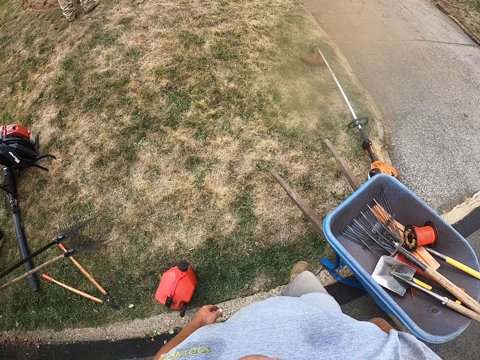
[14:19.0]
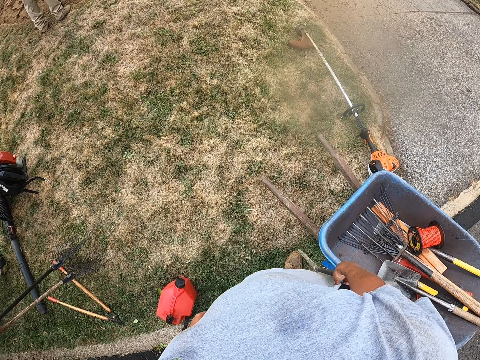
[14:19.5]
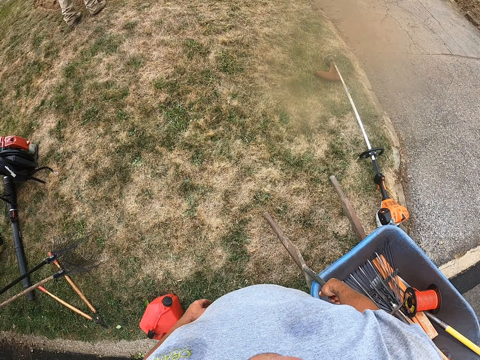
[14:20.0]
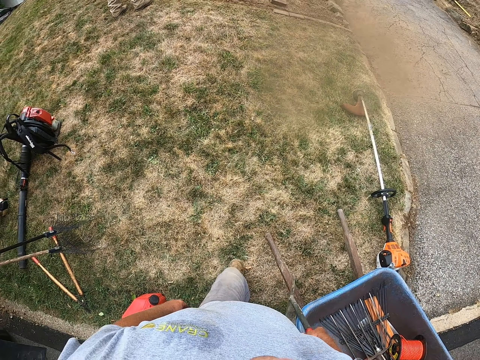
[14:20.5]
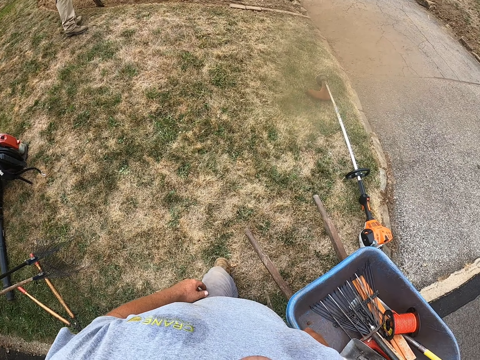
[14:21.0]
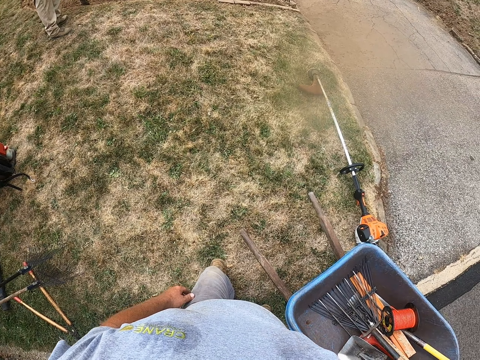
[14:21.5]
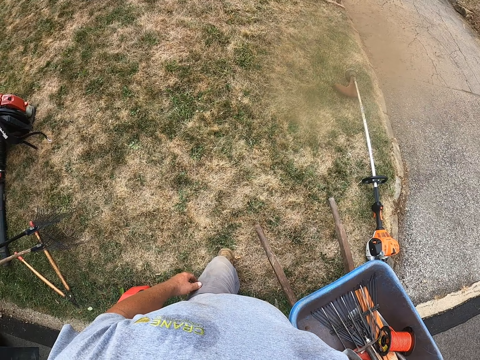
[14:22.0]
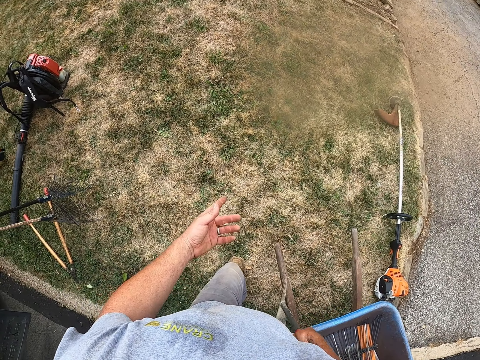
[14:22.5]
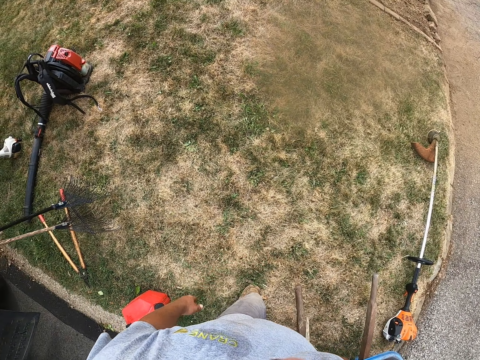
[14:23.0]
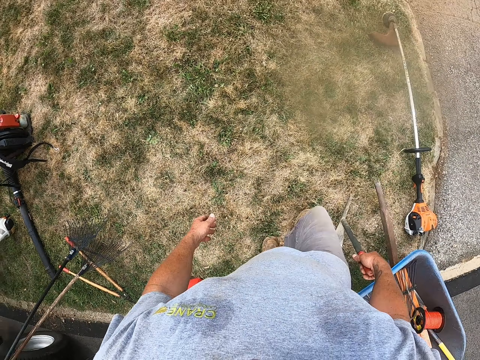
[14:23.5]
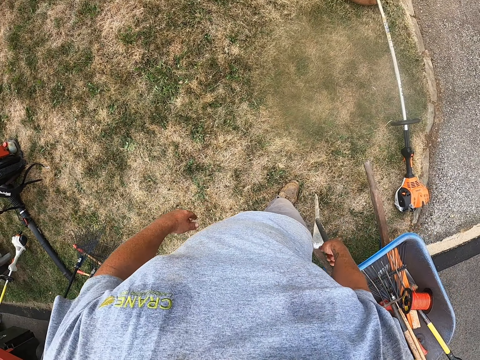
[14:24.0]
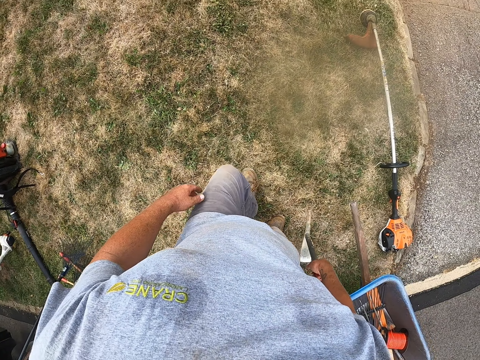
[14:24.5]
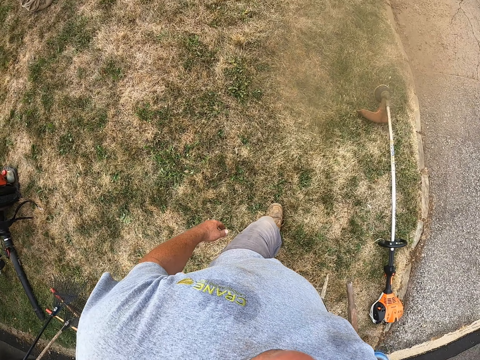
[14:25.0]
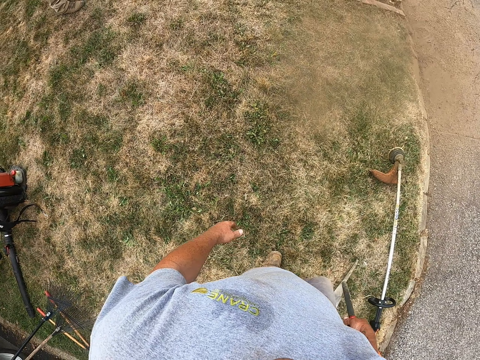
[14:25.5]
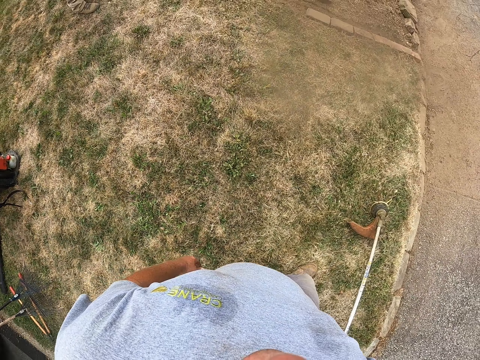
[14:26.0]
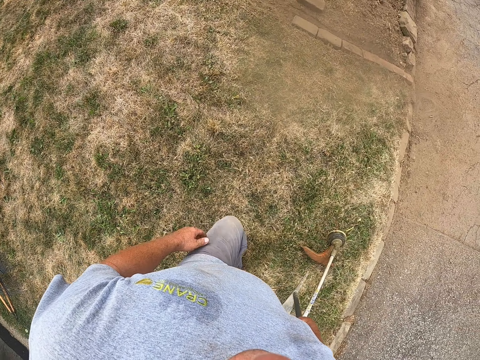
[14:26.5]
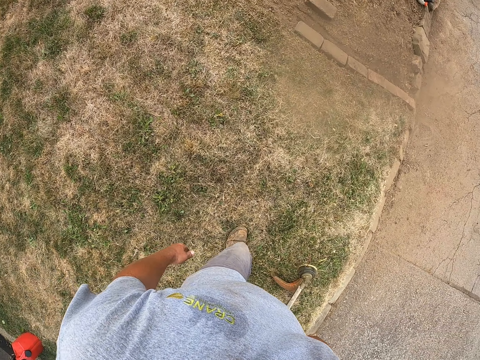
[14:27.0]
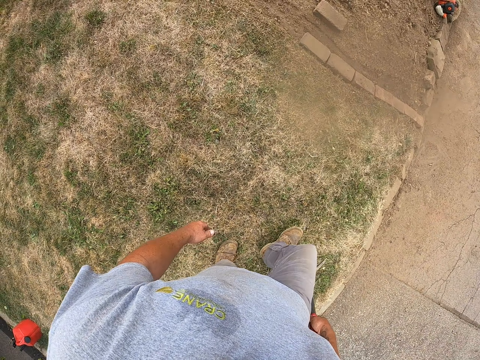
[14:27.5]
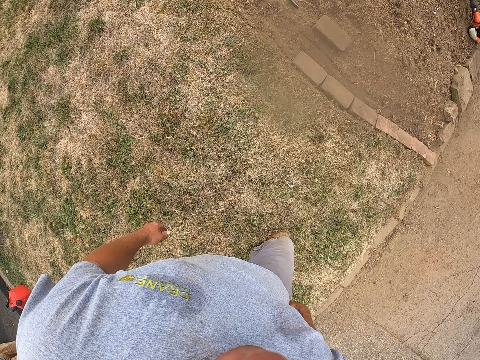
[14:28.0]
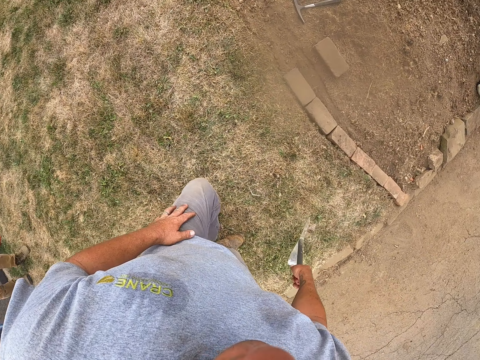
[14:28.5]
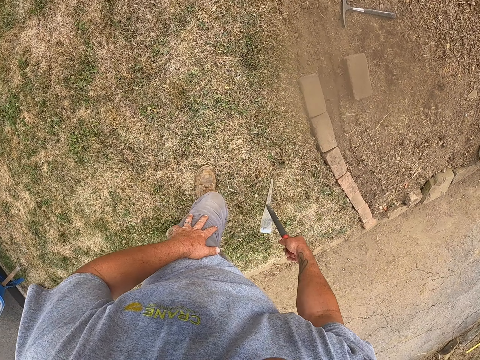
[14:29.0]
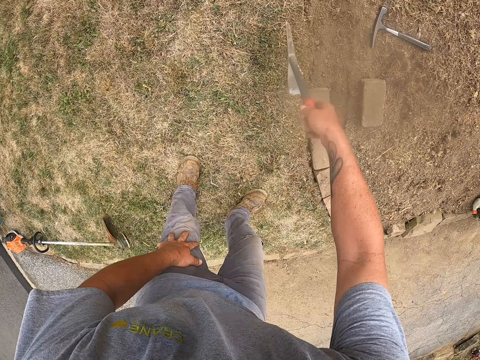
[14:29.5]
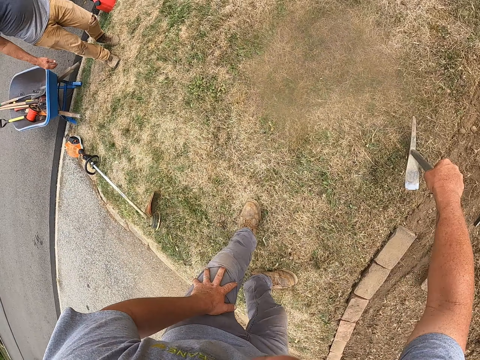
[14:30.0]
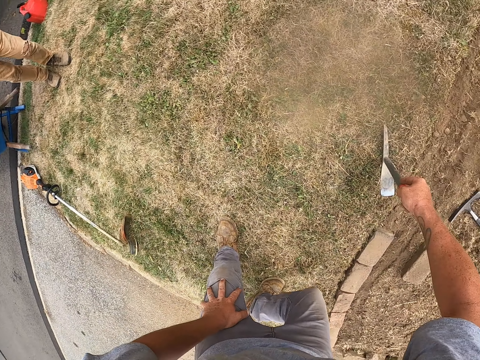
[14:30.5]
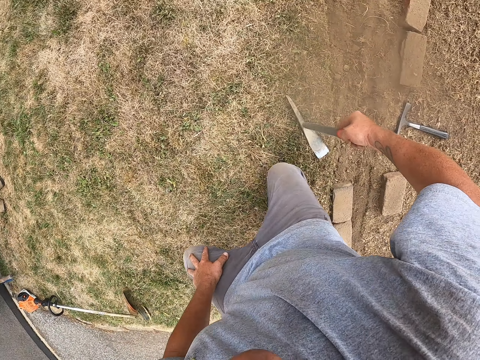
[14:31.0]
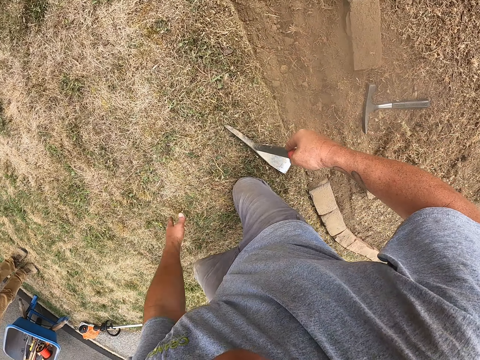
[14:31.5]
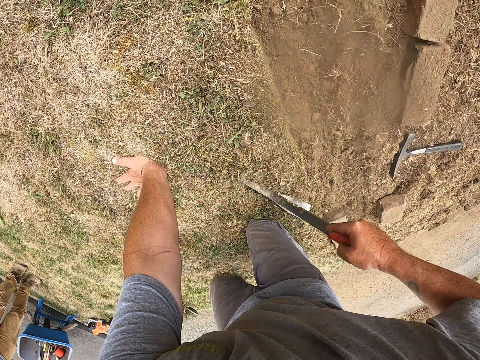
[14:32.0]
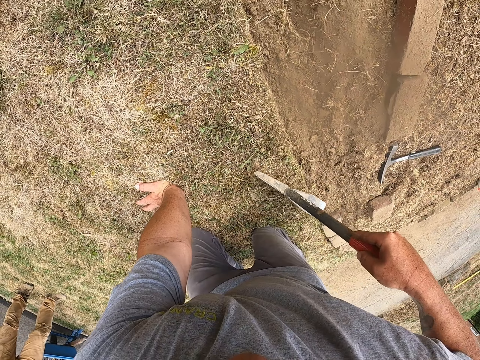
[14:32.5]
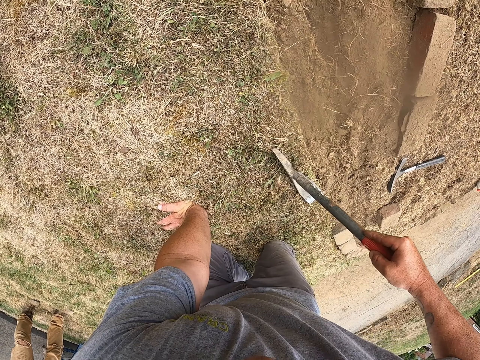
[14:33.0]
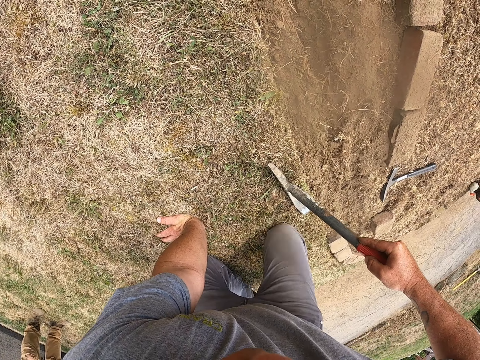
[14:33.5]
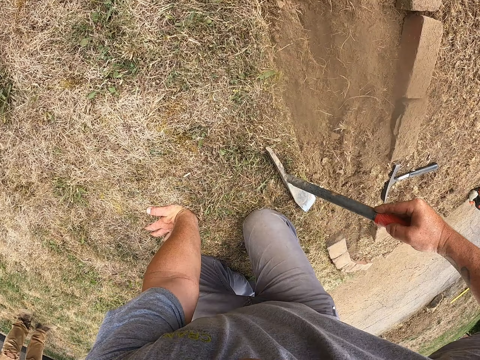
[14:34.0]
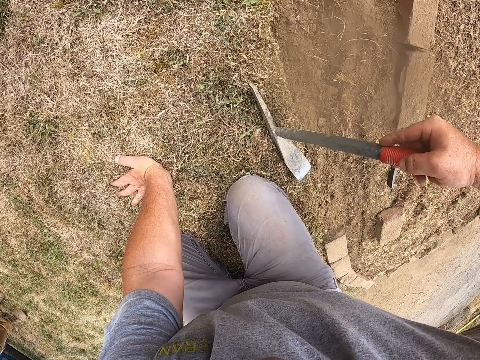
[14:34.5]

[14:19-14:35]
The camera wearer walks forward. He holds his knee. He puts a mattock or weeding tool on the floor. He holds the ground. He repositions the weeding tool.

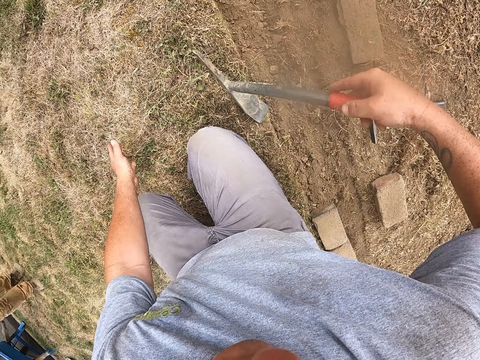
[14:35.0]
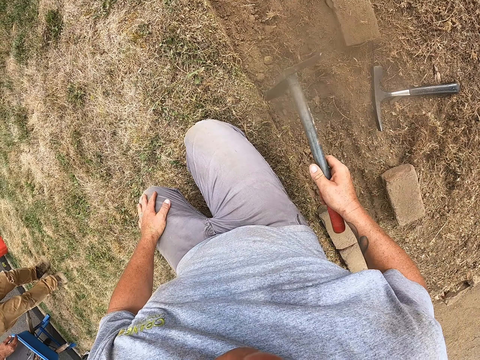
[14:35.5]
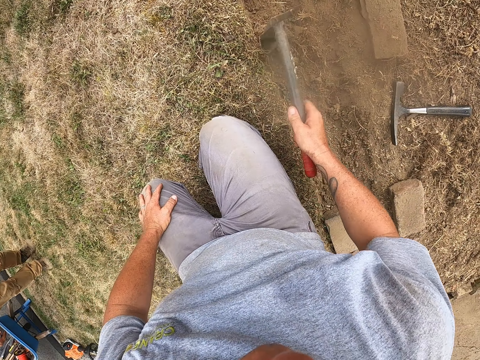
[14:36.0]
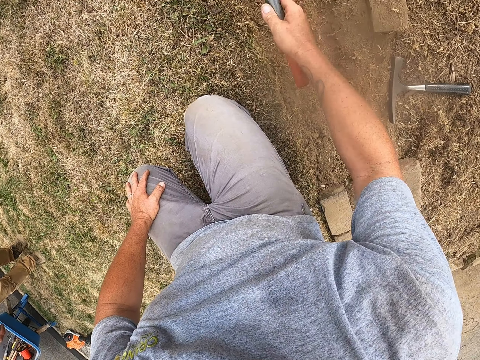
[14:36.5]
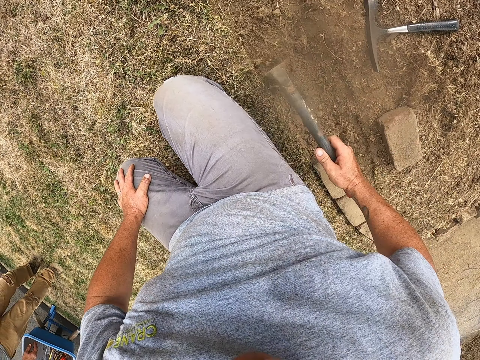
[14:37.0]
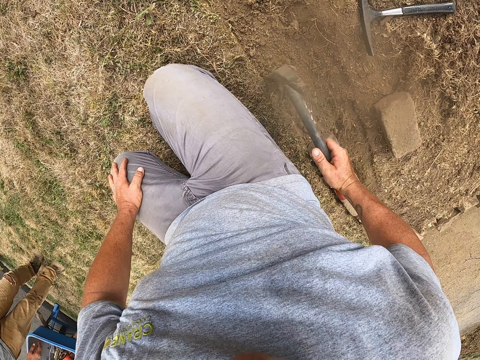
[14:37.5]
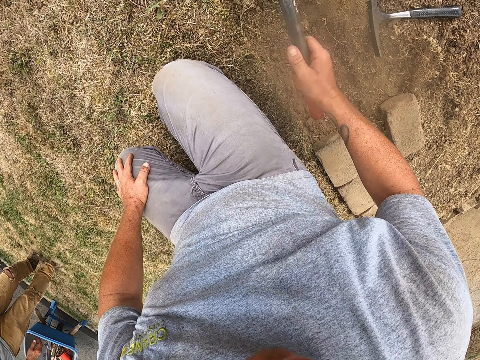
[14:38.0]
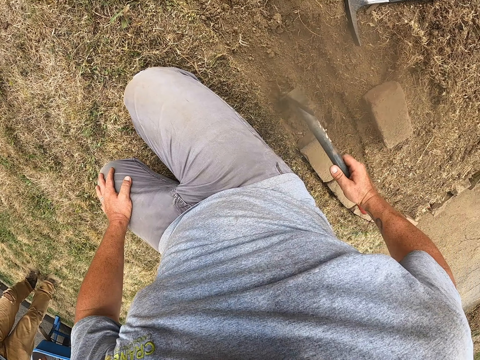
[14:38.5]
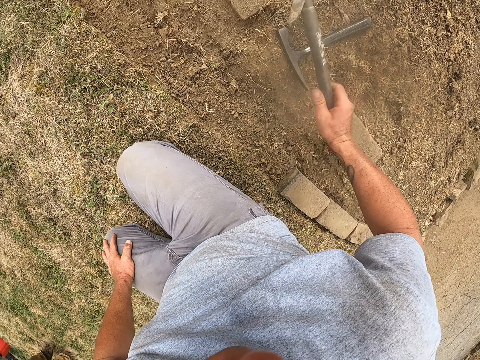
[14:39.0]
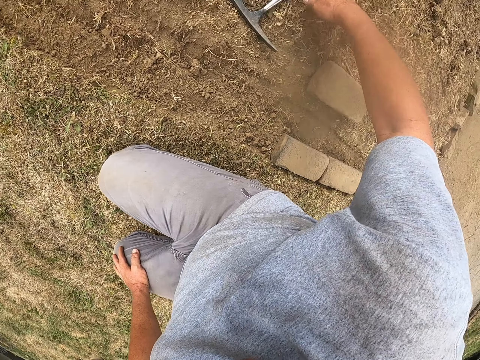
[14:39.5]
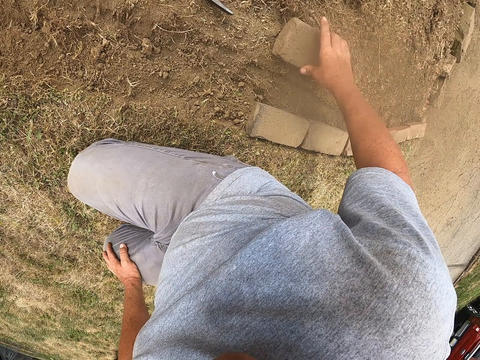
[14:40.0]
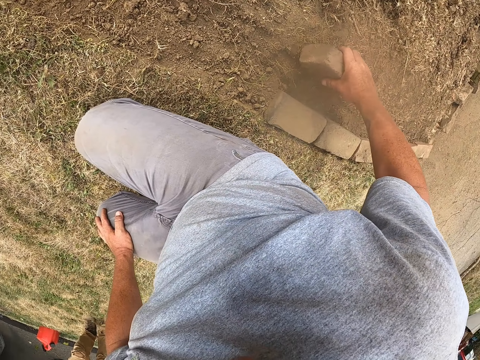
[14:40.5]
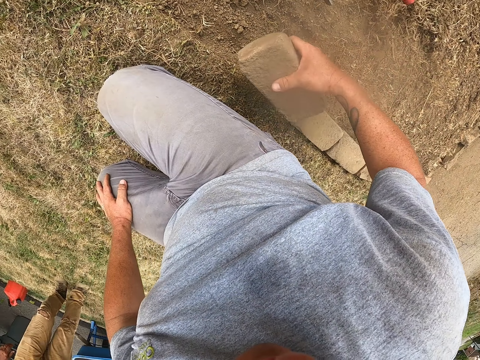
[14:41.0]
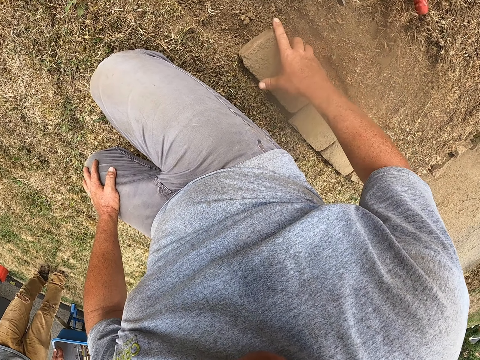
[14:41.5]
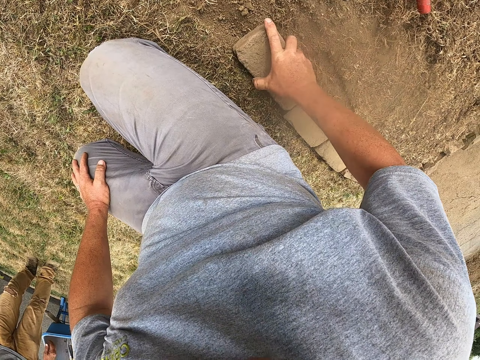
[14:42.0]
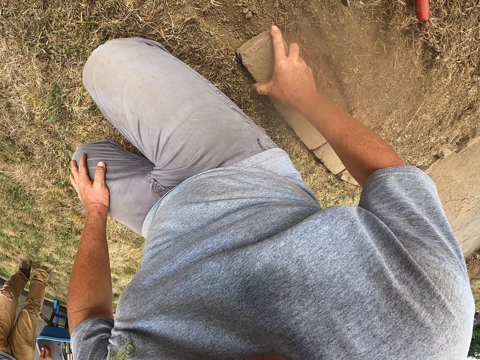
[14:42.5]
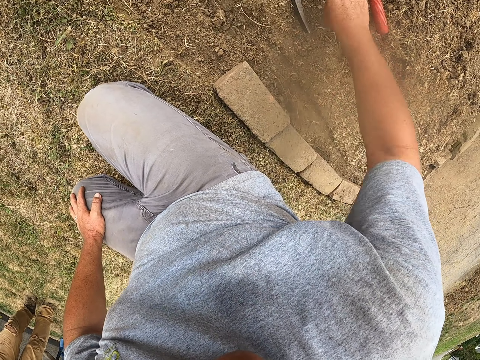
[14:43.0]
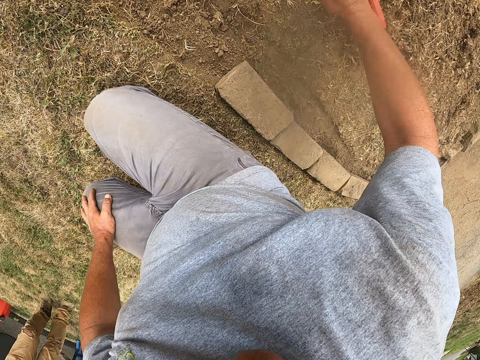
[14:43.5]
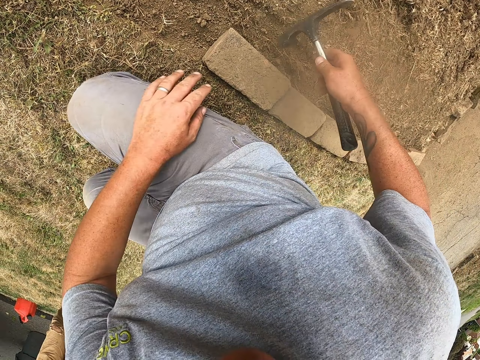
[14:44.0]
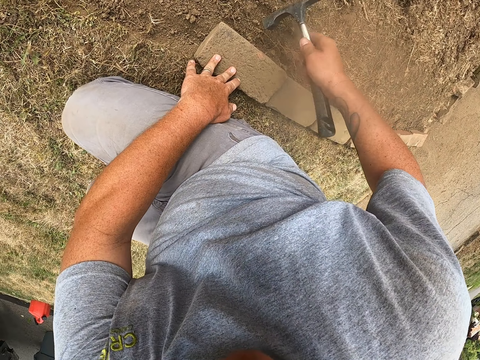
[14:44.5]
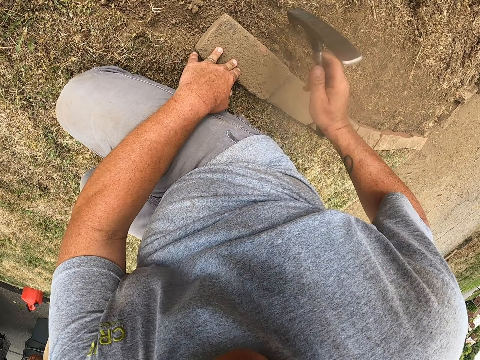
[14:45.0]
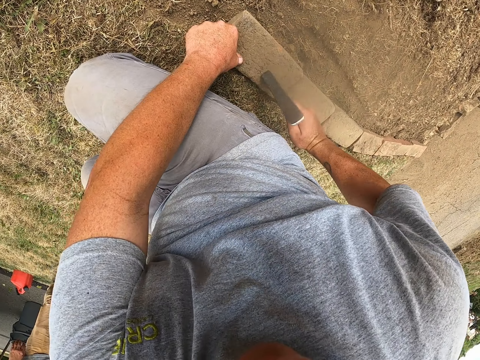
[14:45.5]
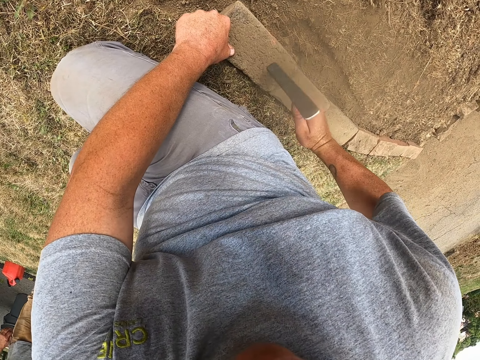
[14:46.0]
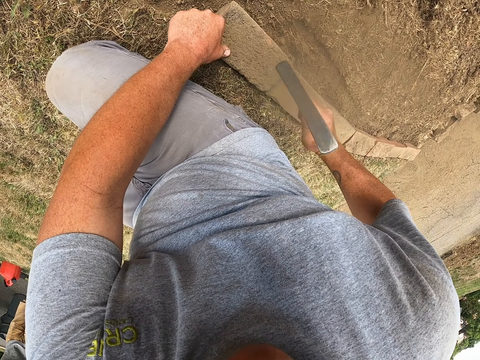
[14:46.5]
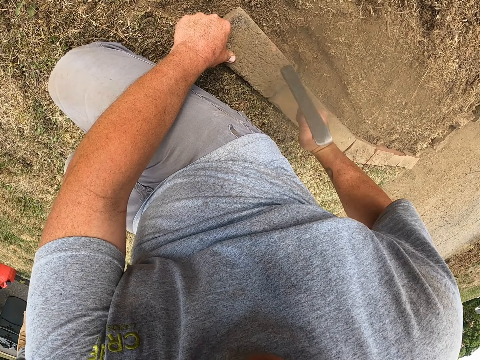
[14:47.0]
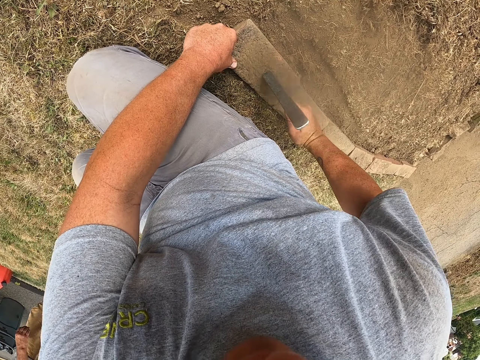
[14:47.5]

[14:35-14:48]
The camera wearer lifts the weeding tool or mattock. He uses the mattock to remove soil. He scratches the ground. He drops the mattock. He picks up a brick with his left hand. He lays the brick on the ground. He adjusts the brick. He picks up the mattock from the ground. He holds the brick. He hits the brick with the mattock on his right hand. He holds the brick.
